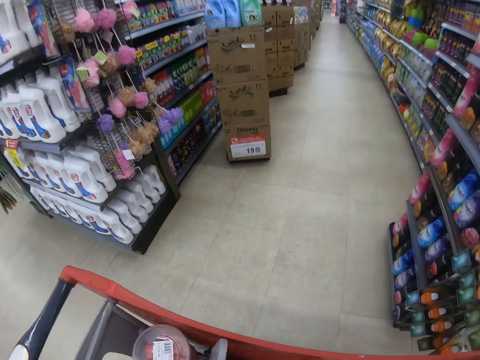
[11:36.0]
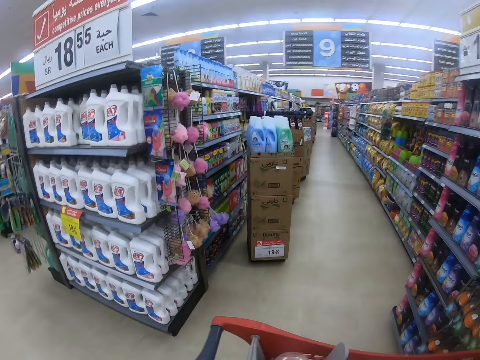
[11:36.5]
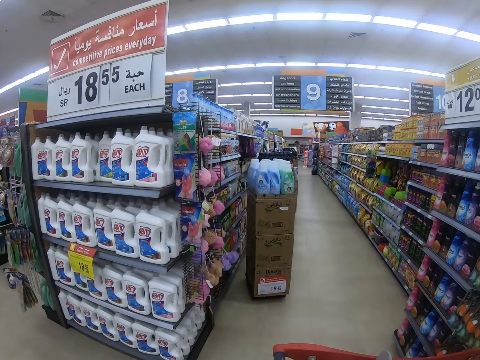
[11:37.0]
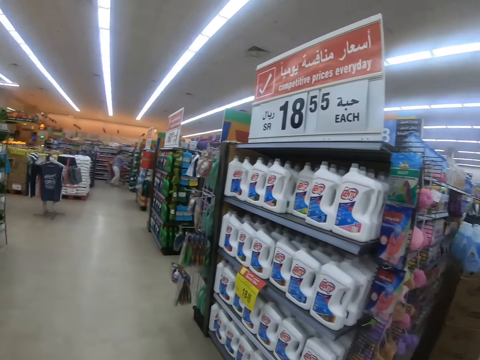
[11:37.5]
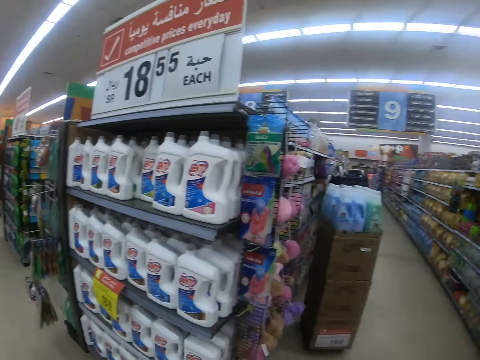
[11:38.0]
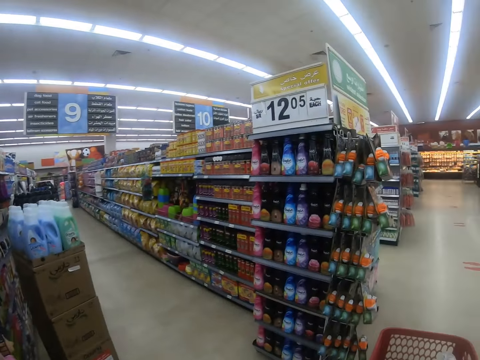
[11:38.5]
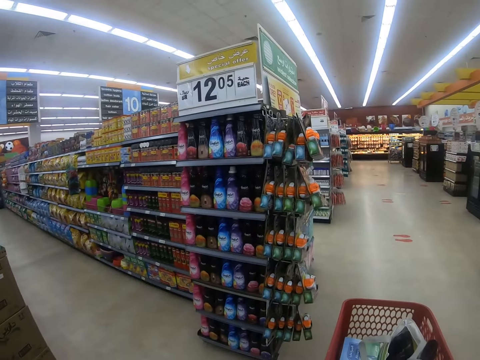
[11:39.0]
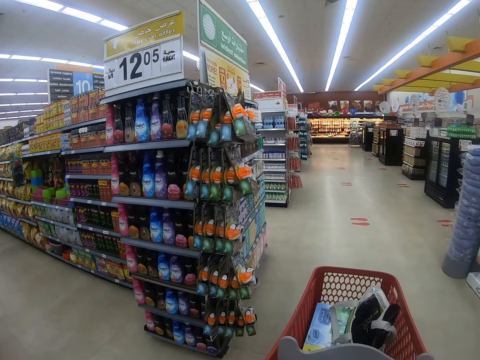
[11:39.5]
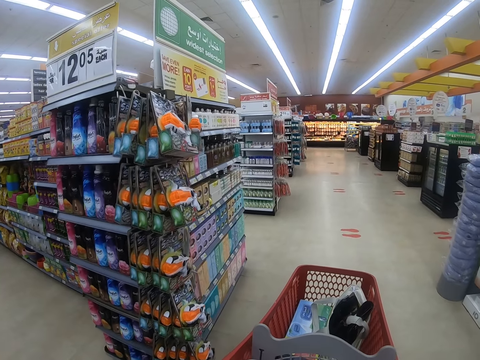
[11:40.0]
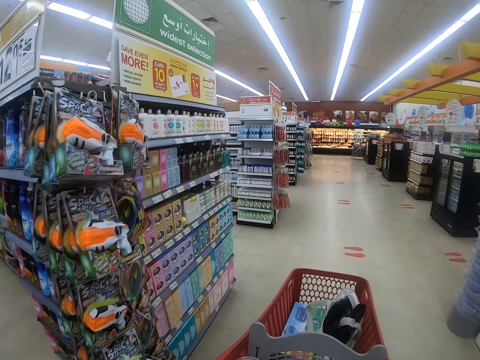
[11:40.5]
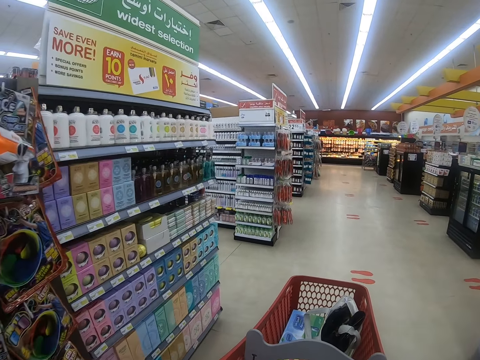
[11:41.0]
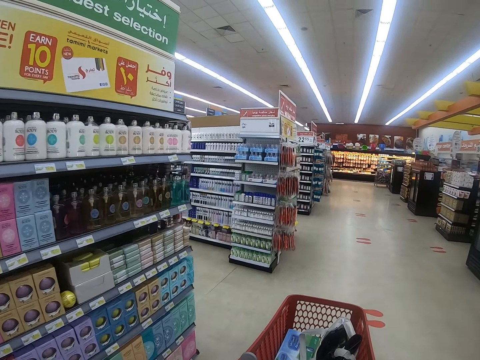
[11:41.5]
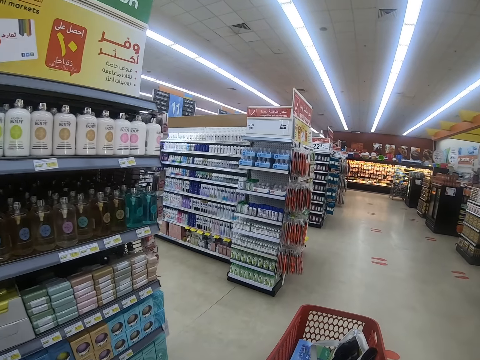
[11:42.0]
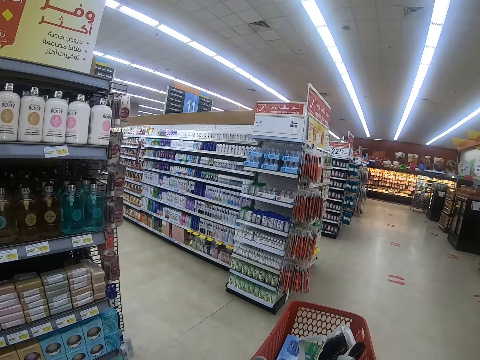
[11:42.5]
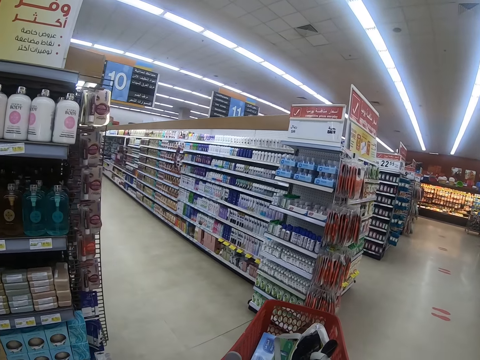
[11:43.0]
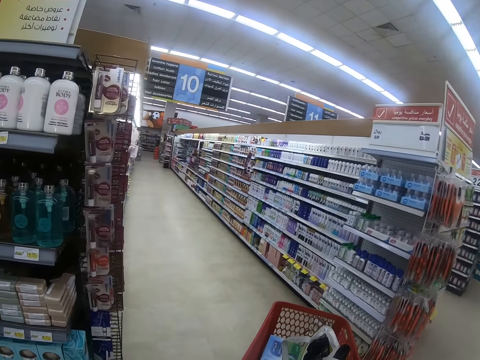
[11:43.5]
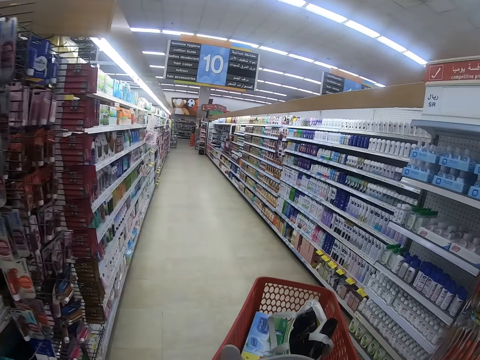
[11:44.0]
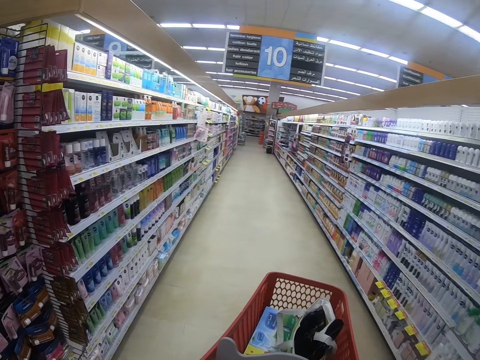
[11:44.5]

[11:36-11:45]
The camera wearer looks around and walks around the supermarket. A lady appears. The camera wearer pushes the trolley. They walk around the supermarket again, pull the trolley and look around the shelf.

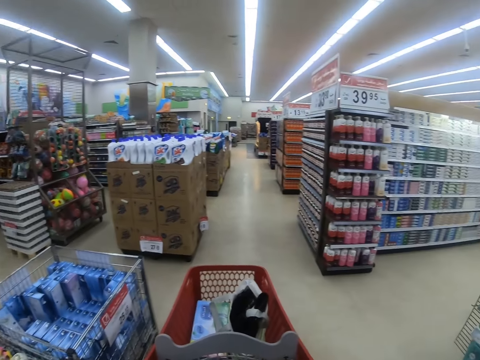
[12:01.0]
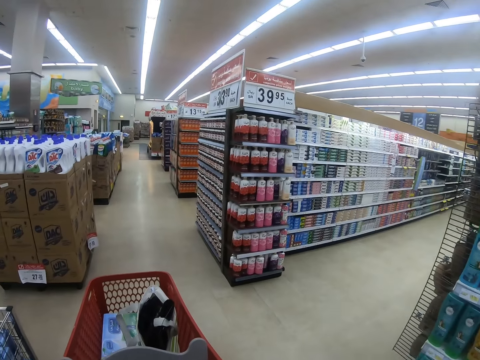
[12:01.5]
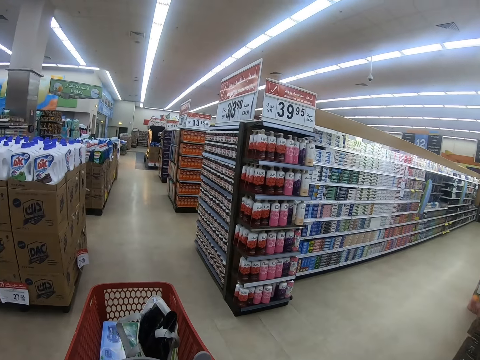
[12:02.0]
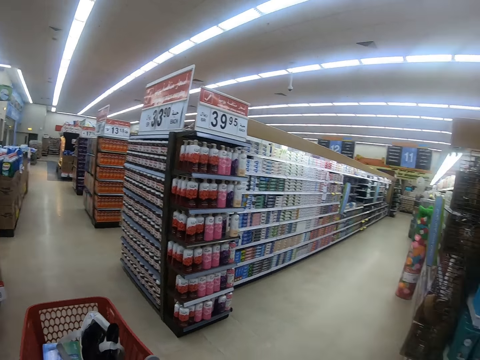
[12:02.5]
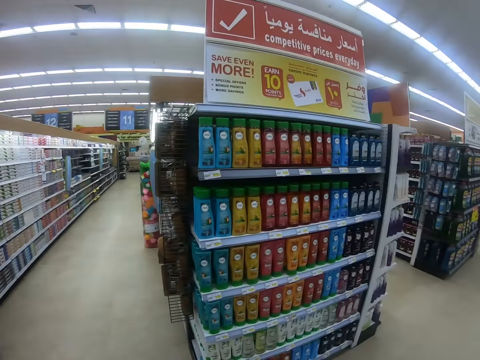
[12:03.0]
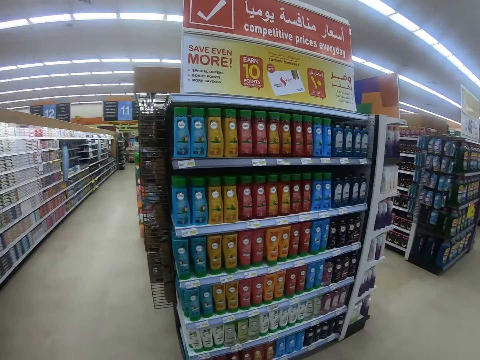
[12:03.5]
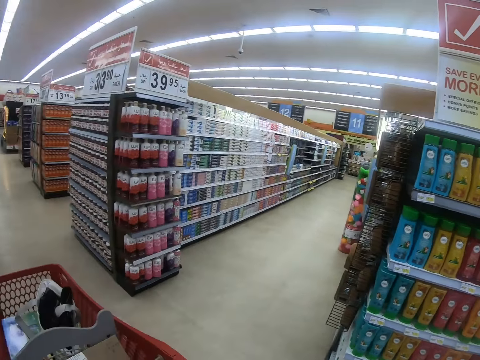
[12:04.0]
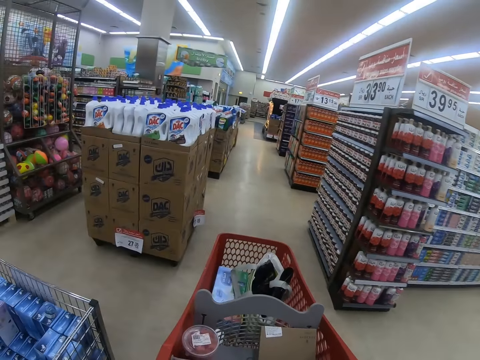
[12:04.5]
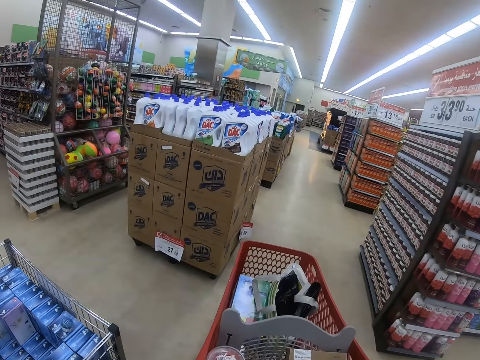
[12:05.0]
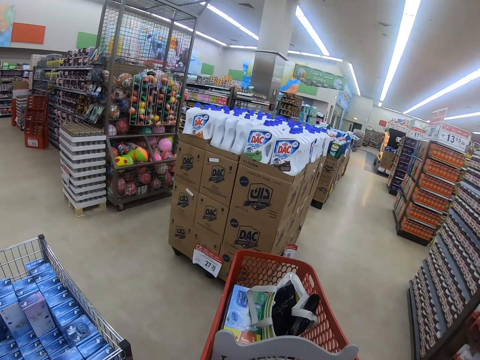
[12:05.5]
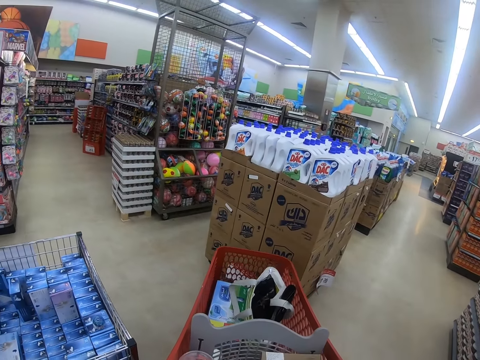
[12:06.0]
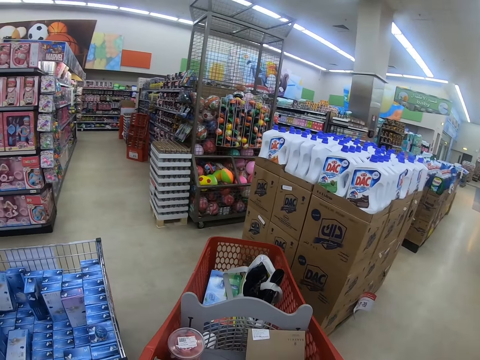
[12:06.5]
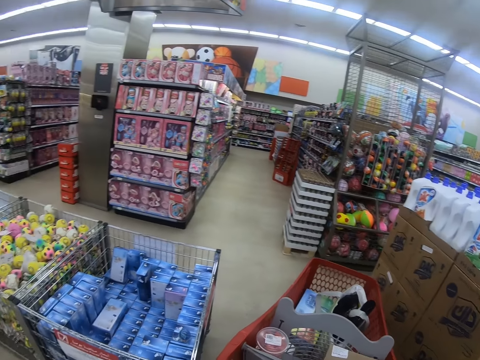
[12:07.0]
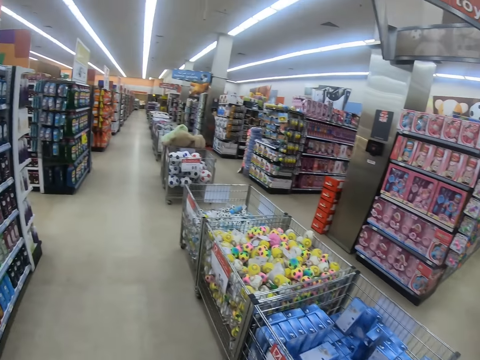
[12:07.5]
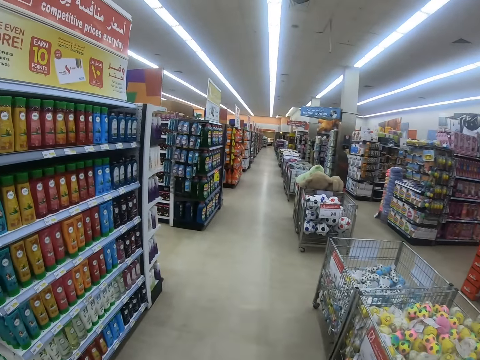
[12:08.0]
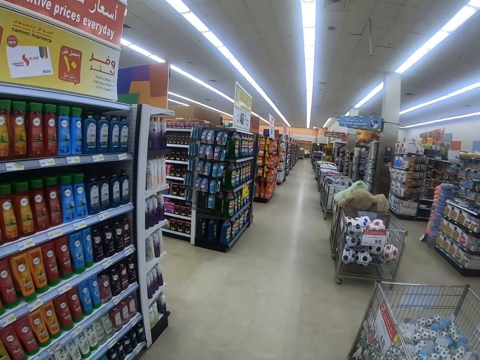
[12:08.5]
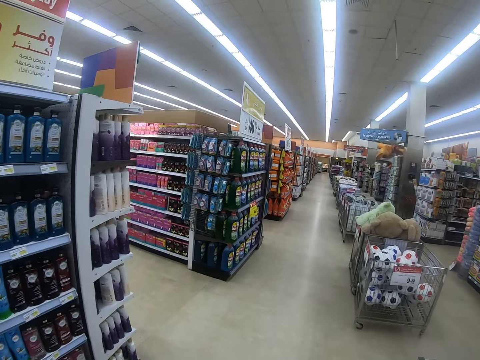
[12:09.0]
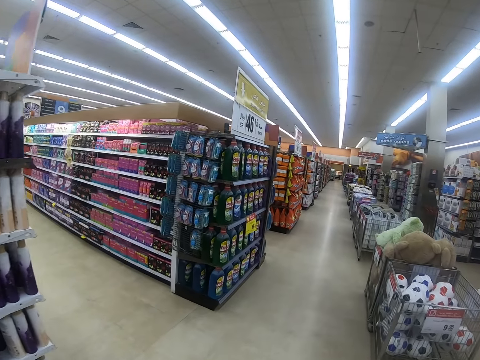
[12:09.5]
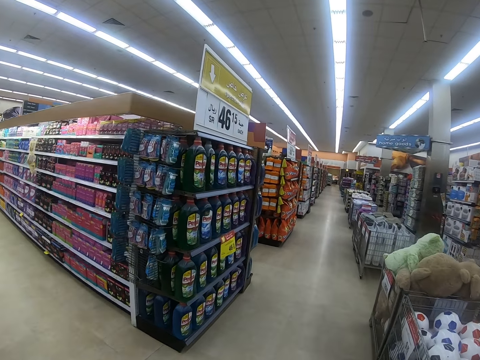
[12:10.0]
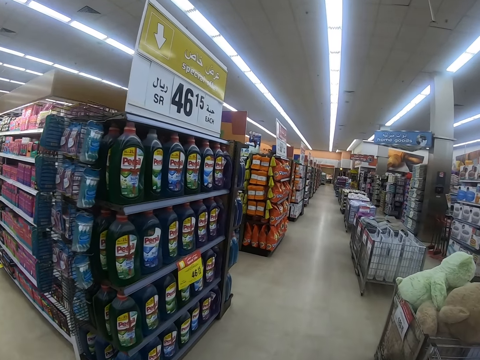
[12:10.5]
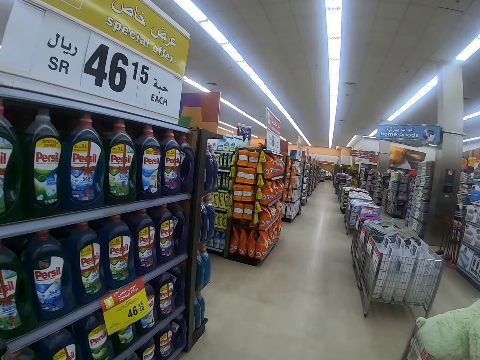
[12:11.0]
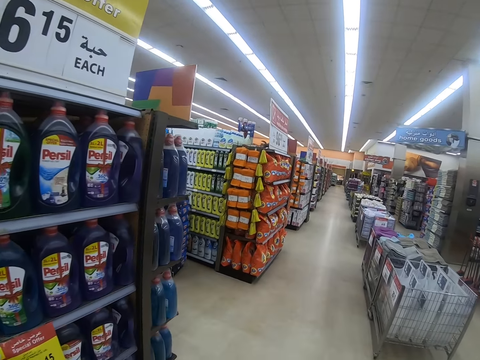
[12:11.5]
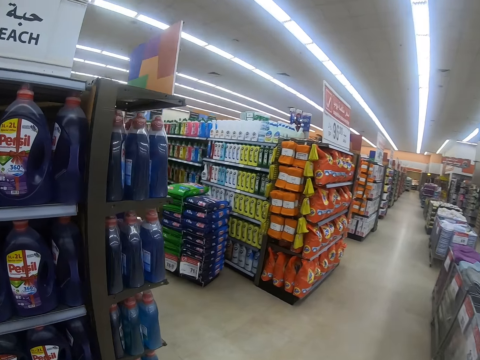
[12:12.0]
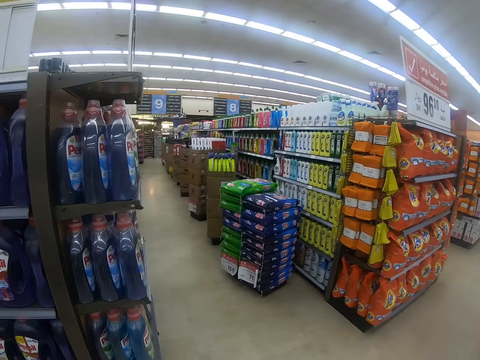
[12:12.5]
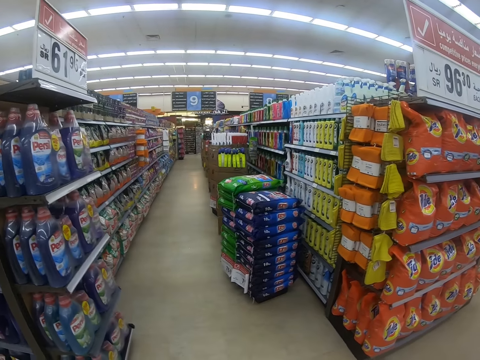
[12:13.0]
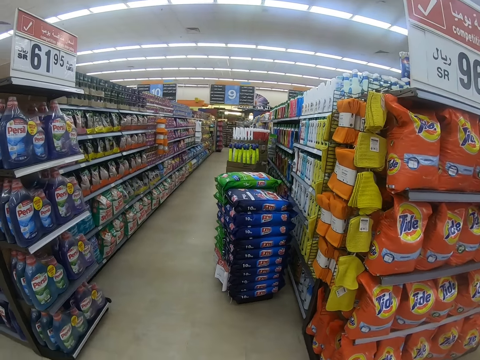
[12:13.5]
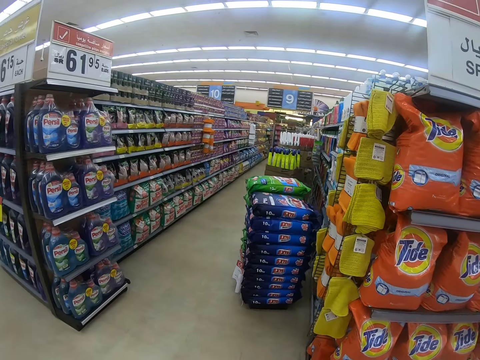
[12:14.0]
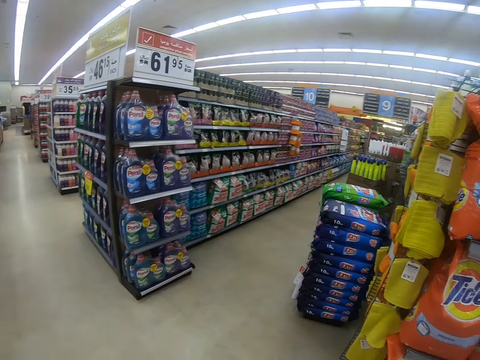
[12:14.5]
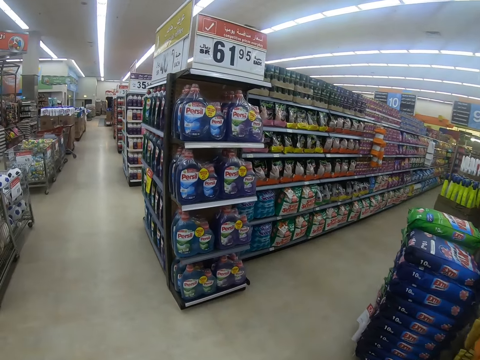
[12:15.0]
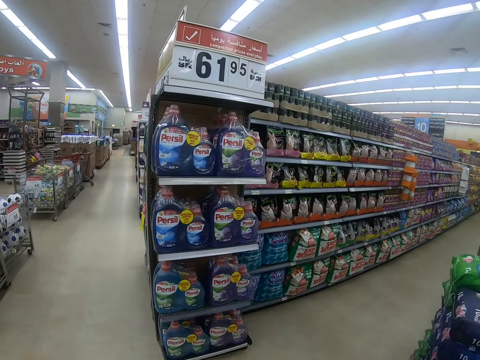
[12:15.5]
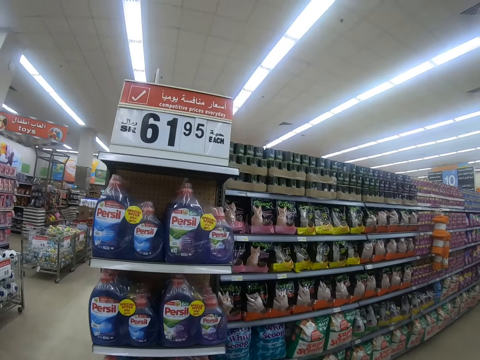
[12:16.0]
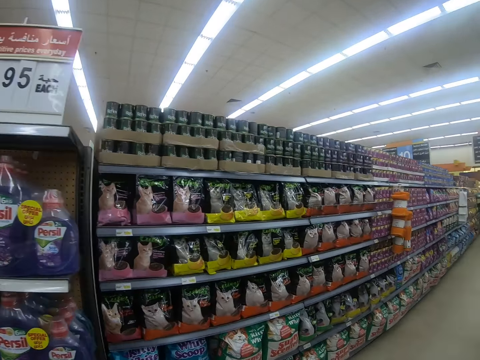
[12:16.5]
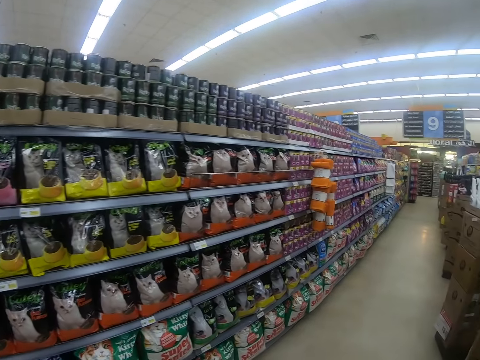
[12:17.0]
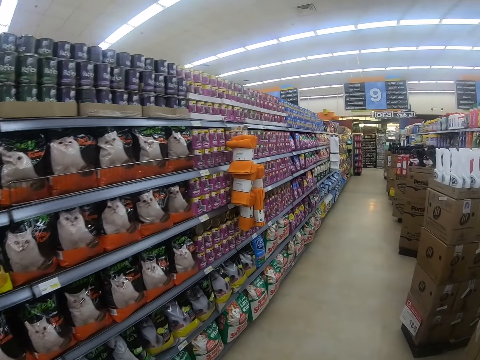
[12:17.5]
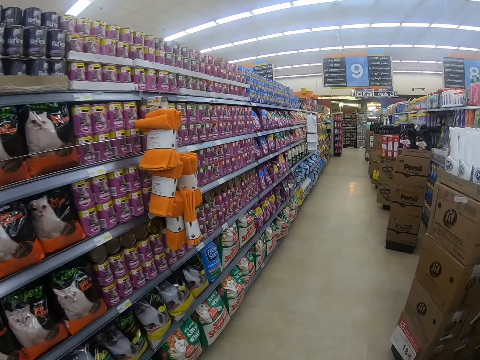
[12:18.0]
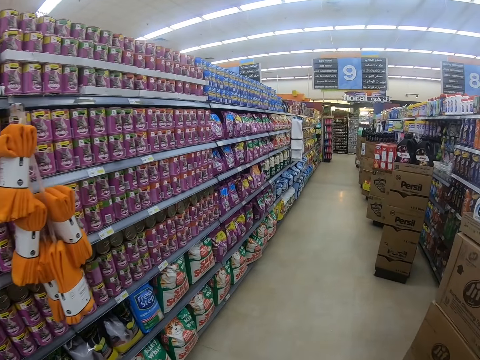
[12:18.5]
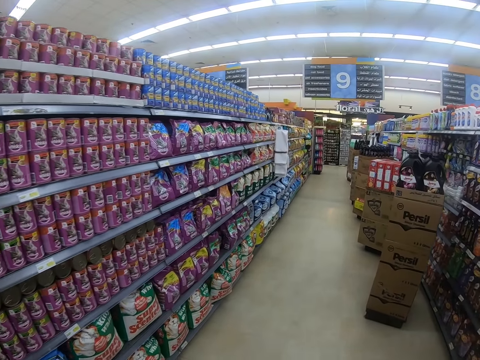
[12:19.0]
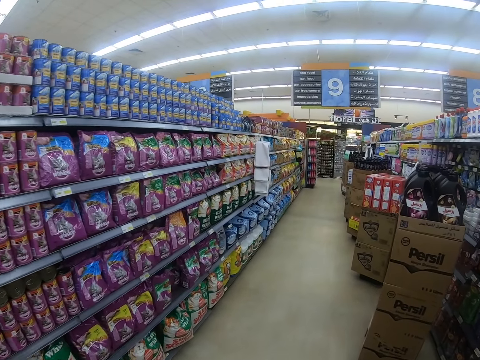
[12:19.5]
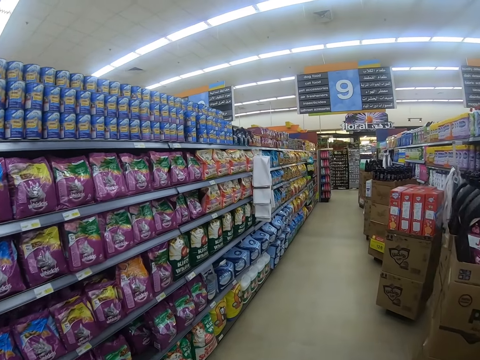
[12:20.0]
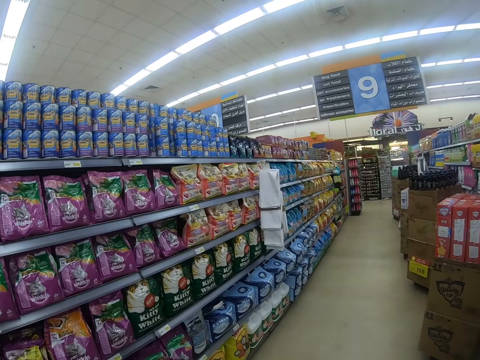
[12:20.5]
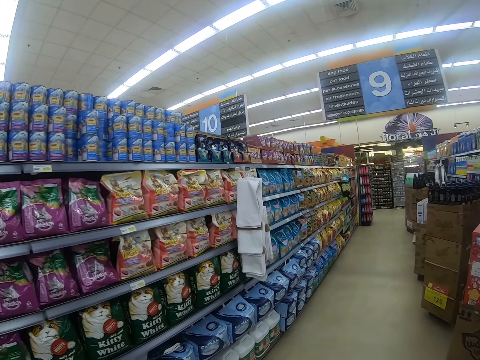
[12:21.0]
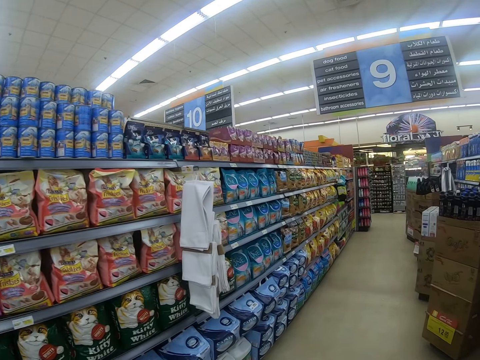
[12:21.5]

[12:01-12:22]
The camera wearer looks around and pushes the trolley. They walk around the supermarket, look around the shelf and stop the trolley.
